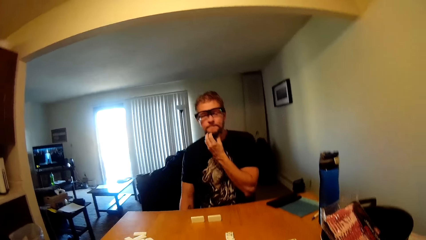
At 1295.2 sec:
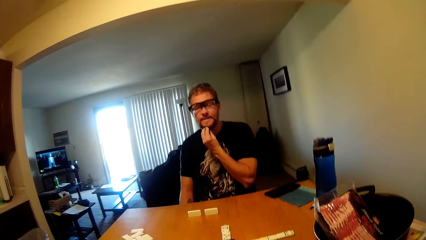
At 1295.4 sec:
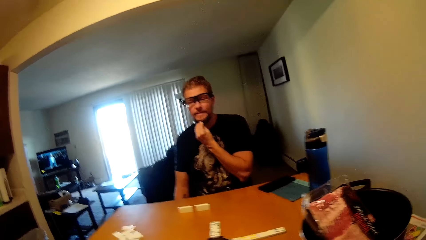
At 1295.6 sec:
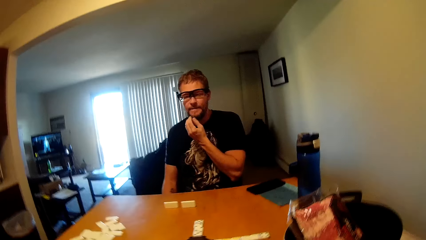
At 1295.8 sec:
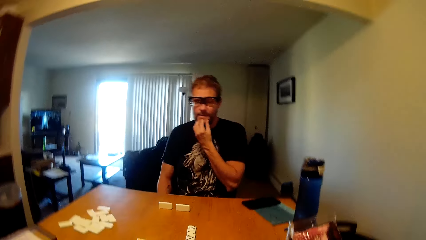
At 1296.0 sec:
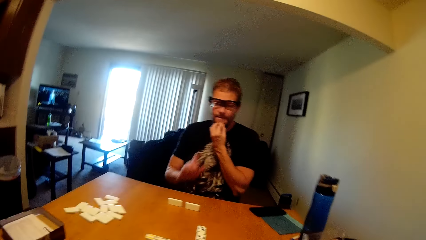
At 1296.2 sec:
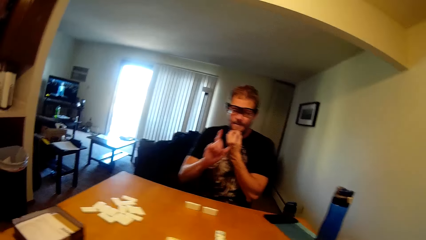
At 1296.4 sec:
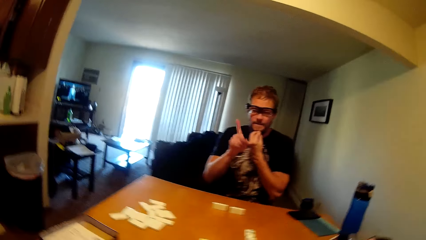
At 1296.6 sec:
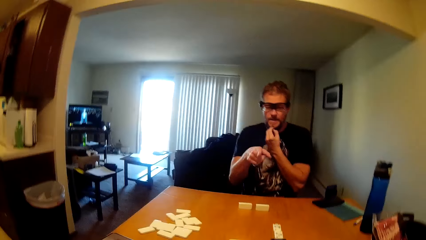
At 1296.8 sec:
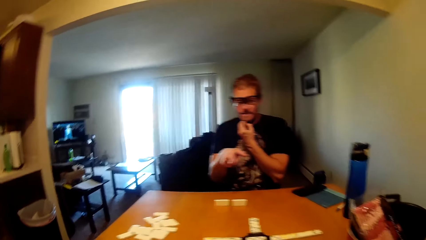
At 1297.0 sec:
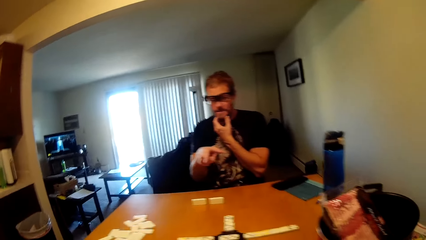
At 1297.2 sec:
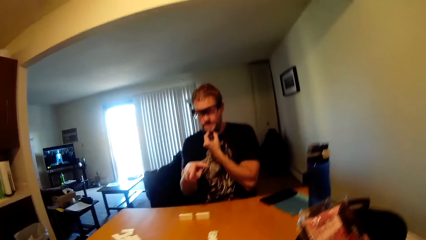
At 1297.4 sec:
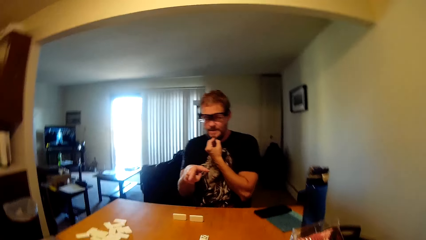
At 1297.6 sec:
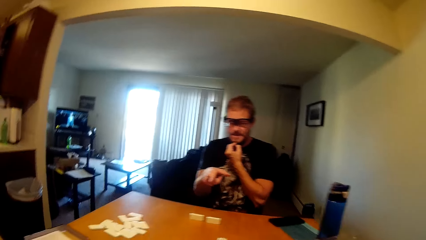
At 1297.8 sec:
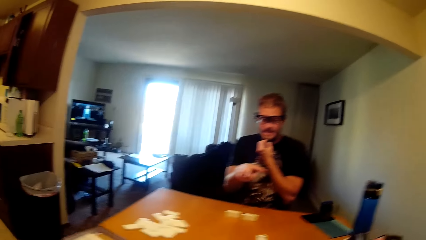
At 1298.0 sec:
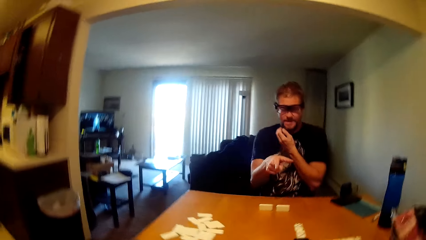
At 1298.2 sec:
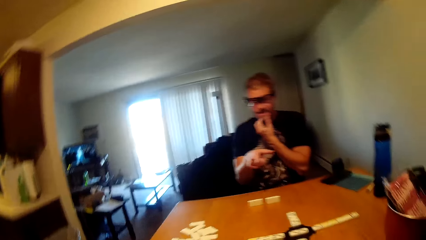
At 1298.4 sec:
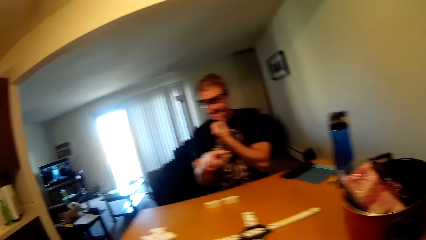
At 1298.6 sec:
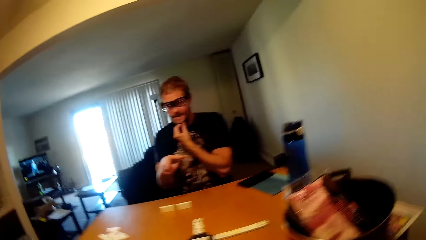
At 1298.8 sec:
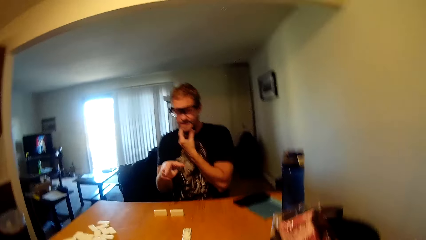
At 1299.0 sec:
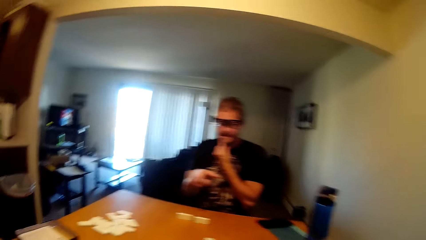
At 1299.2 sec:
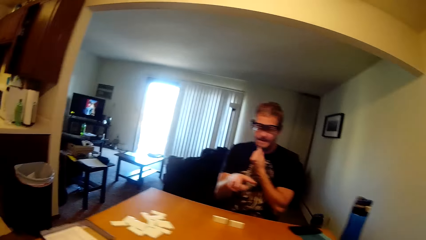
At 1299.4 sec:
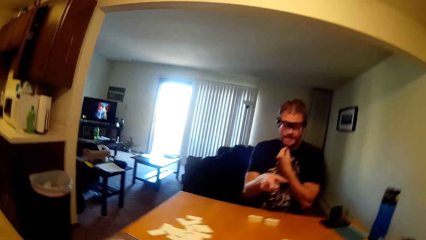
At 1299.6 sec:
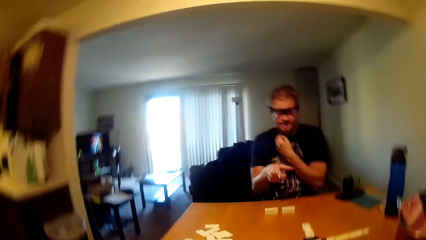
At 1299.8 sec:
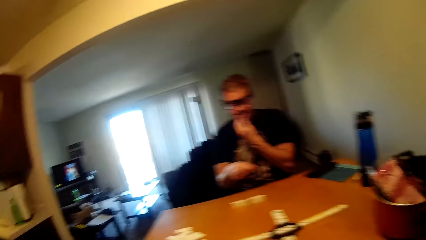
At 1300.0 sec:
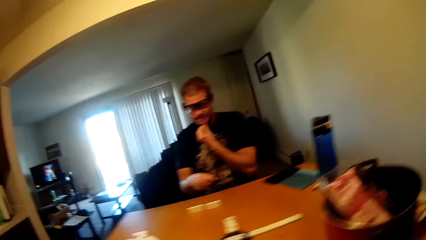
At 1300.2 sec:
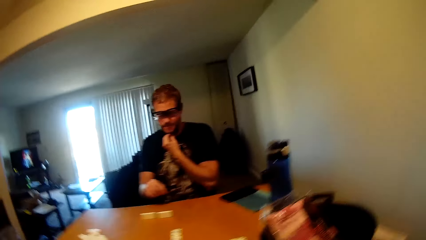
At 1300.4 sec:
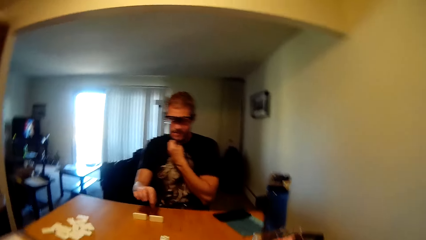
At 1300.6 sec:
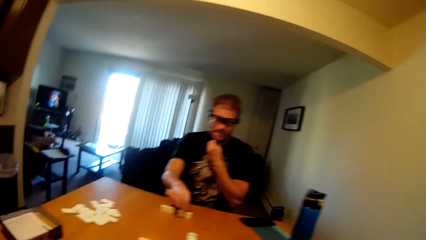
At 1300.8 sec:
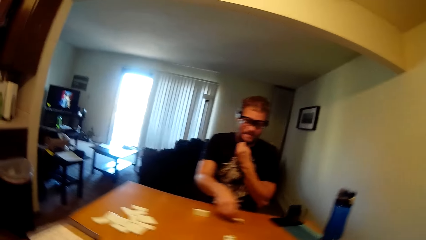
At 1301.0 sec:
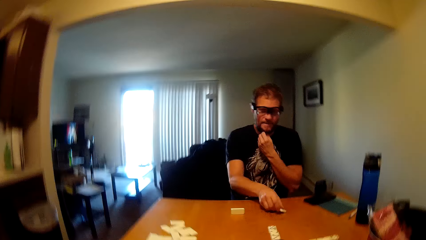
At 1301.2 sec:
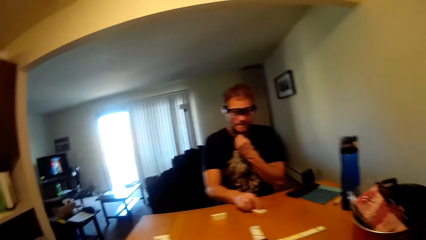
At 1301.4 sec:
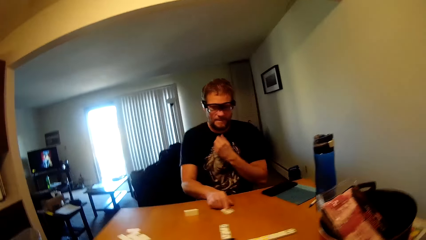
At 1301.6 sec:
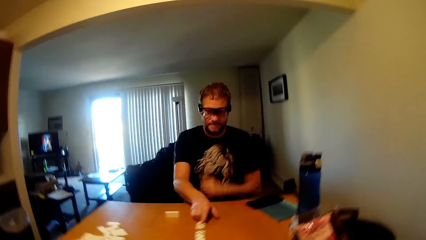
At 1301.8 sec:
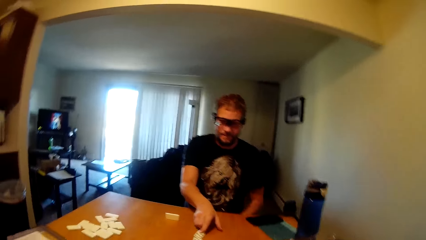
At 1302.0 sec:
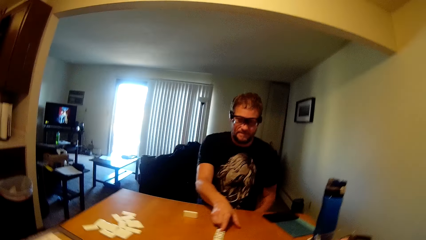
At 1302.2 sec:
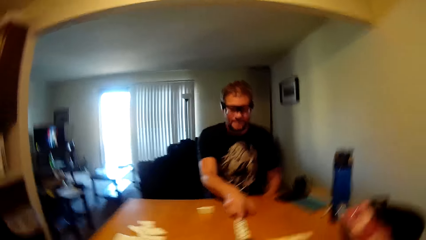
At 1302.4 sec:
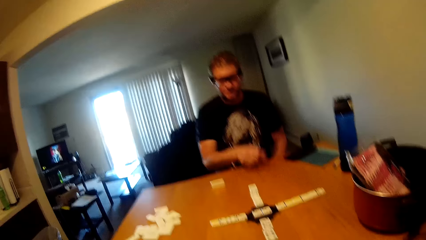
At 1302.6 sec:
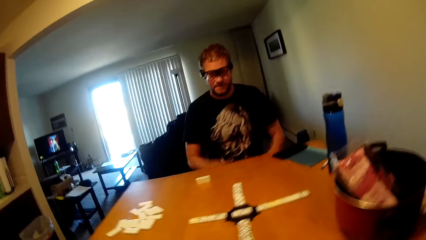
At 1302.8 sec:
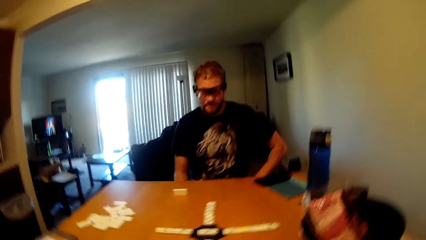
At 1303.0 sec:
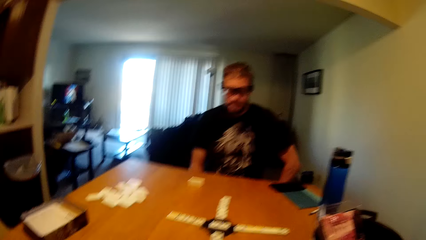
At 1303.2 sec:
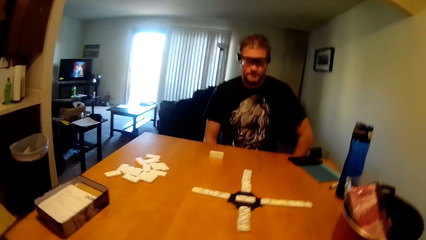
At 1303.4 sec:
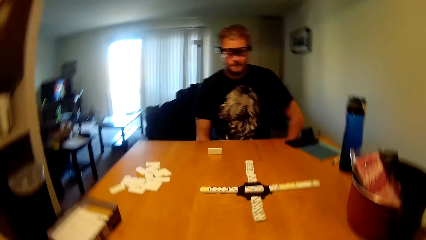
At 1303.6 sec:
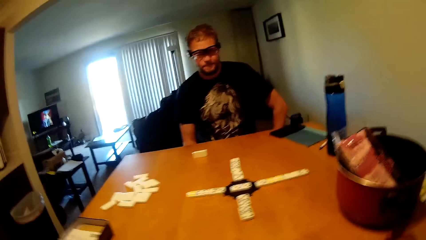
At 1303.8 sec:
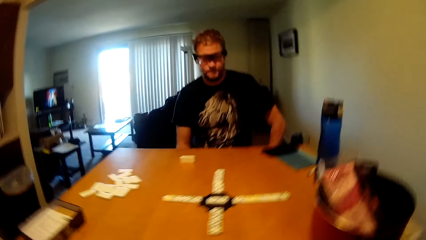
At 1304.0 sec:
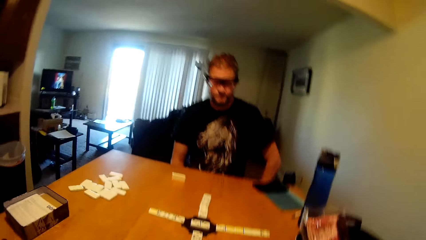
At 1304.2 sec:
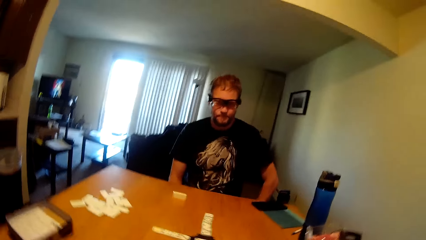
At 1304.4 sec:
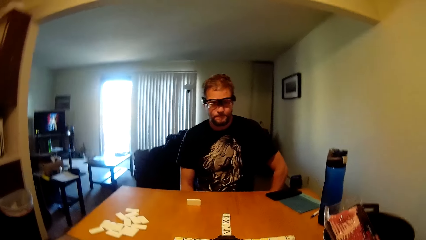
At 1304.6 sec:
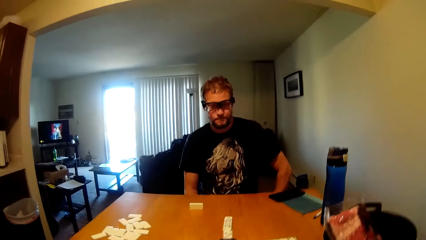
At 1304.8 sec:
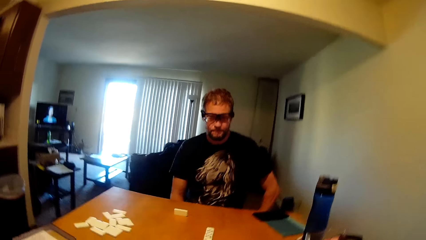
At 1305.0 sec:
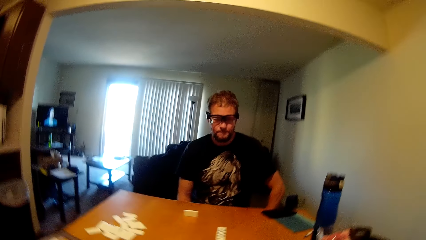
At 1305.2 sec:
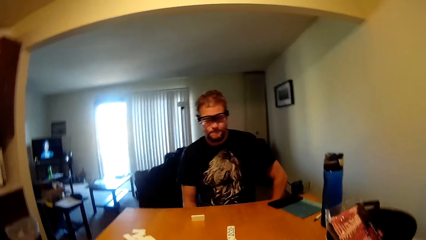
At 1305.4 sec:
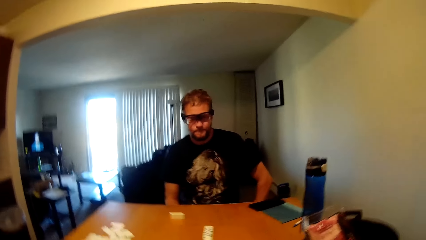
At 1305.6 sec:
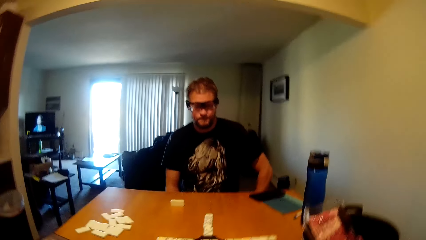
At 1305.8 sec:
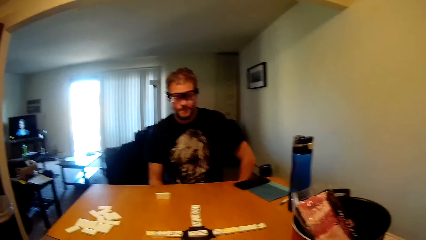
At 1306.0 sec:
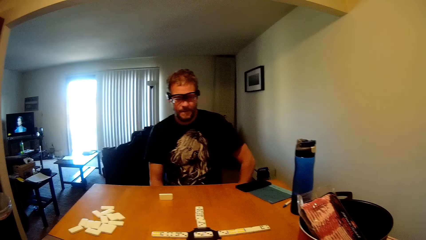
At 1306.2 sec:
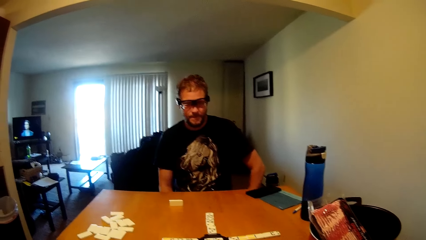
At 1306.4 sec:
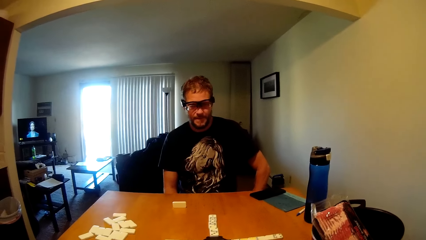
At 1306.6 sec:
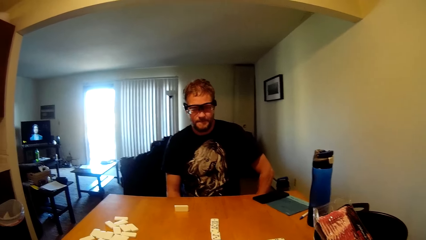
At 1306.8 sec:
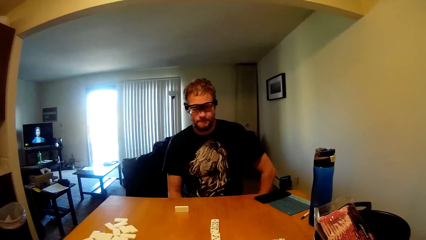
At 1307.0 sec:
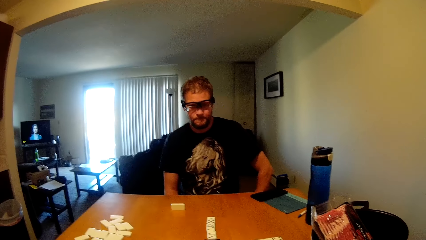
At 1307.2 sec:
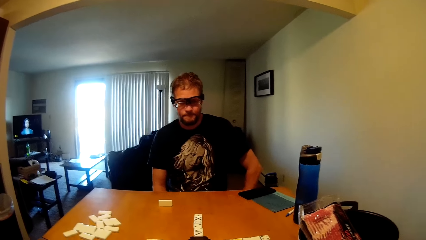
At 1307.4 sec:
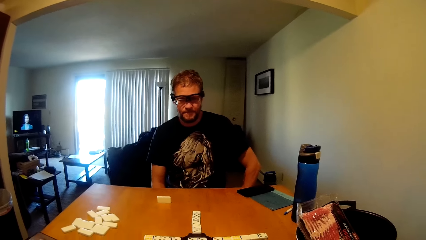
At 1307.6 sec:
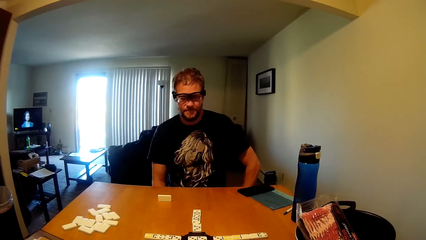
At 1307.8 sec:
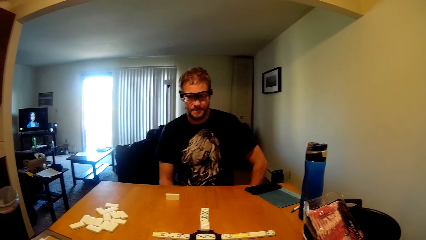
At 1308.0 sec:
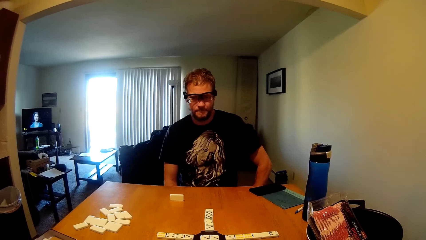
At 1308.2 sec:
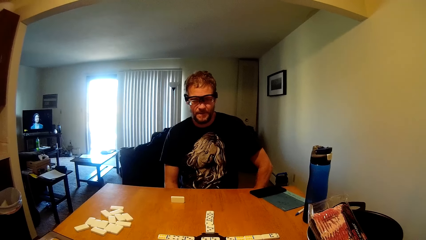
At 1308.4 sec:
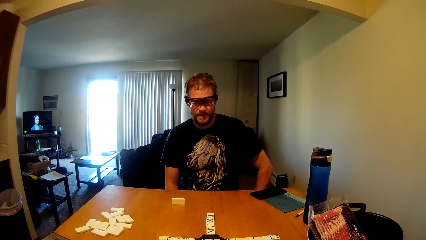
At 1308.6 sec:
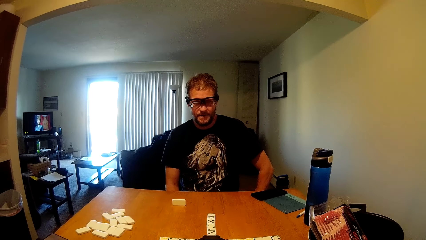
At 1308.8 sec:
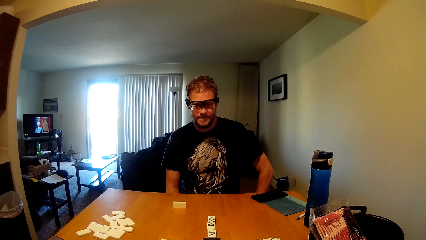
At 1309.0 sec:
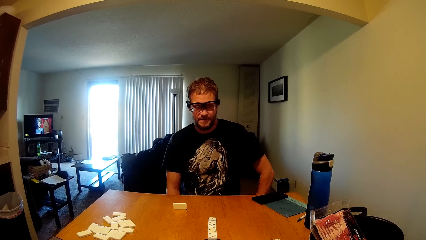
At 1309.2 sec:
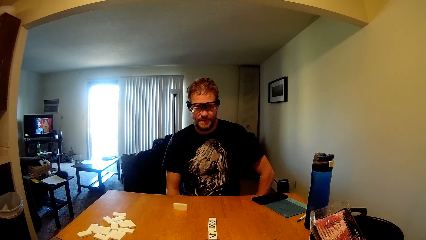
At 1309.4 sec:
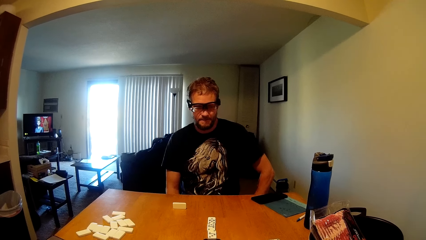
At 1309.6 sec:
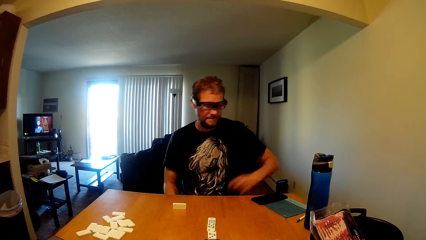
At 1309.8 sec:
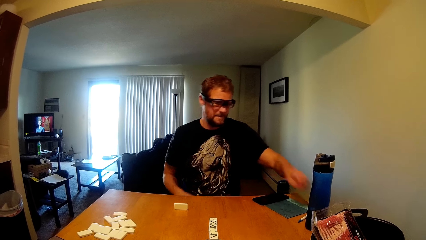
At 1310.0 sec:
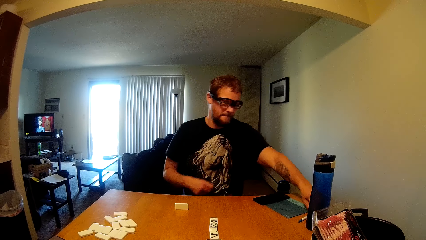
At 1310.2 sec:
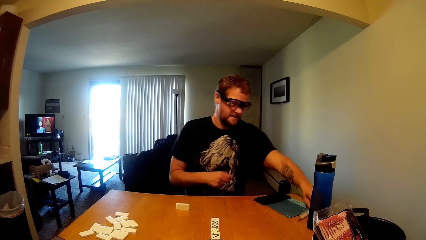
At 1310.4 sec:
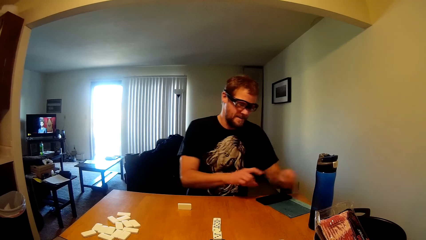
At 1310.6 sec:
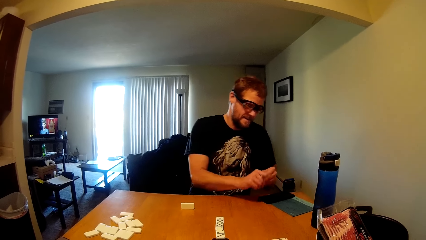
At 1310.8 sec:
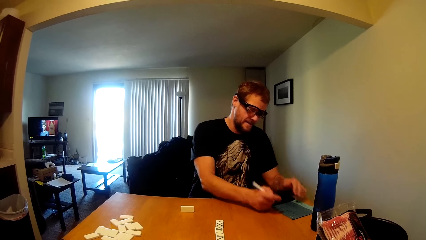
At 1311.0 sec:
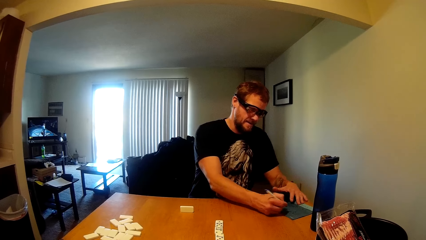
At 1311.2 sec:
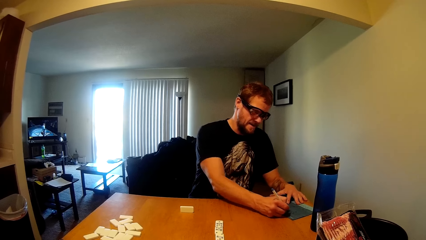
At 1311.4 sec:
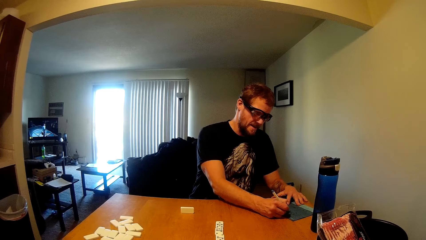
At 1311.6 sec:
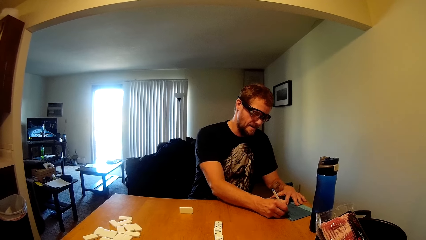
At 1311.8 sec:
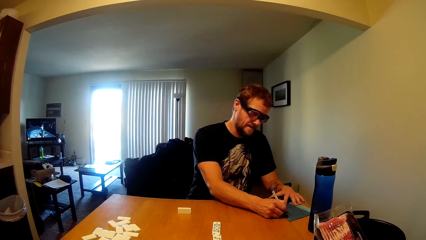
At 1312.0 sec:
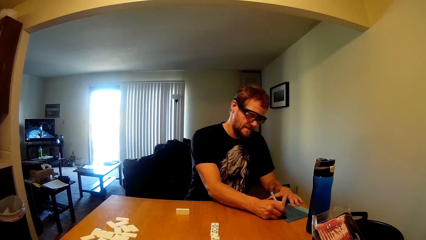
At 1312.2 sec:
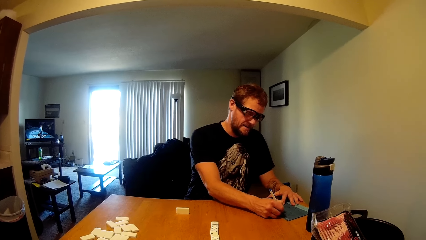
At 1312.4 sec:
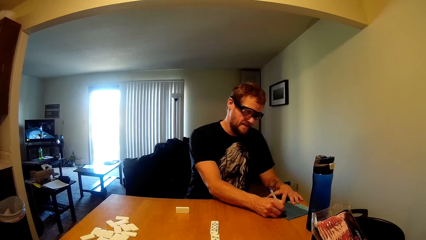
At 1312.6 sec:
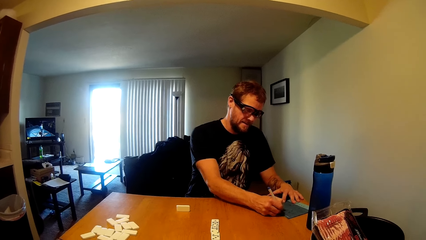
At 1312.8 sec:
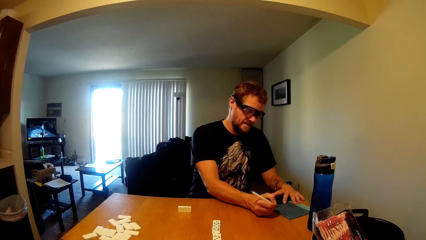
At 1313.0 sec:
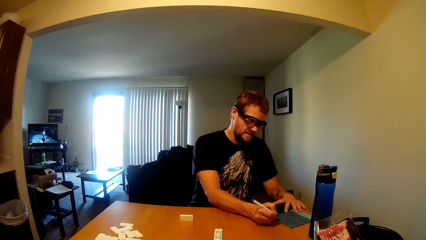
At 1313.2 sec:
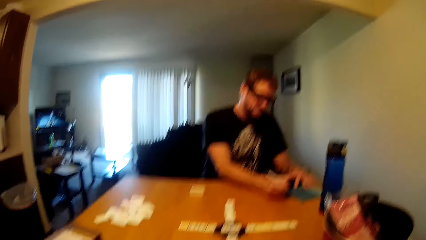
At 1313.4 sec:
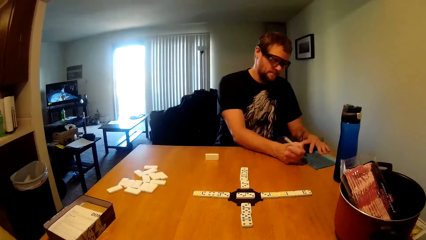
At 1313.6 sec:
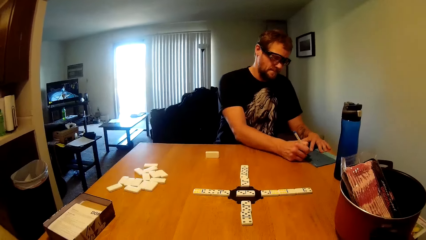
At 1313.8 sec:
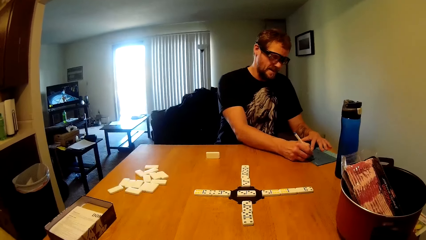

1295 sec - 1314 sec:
A man points at the dominoes with his left hand. The camera wearer holds a dice. The man displays his domino. The camera wearer picks up a pen. The man picks up the pen on the table and writes on the file.
